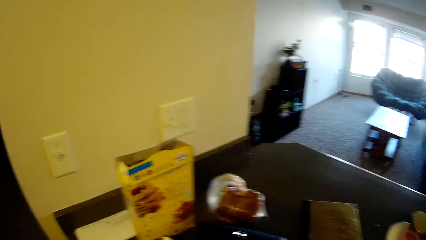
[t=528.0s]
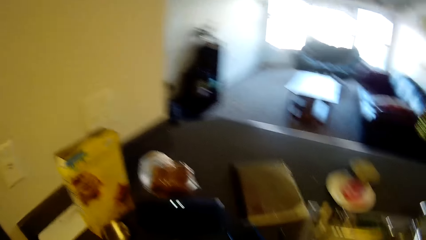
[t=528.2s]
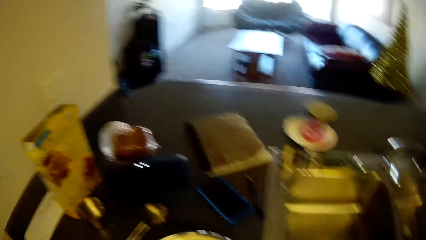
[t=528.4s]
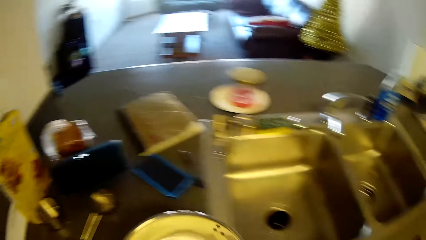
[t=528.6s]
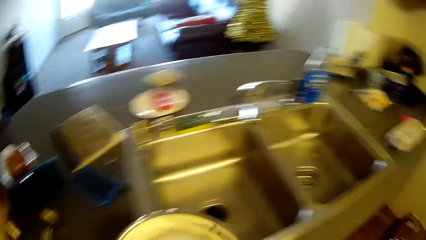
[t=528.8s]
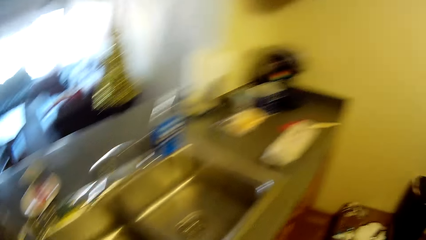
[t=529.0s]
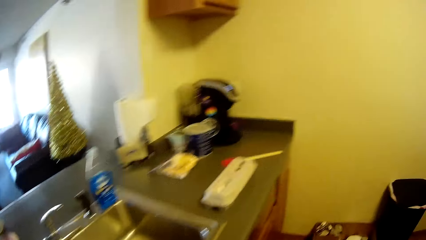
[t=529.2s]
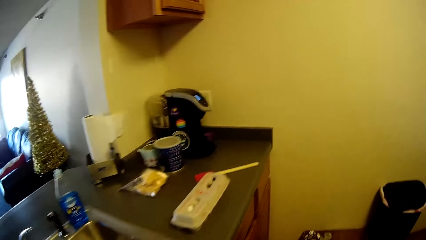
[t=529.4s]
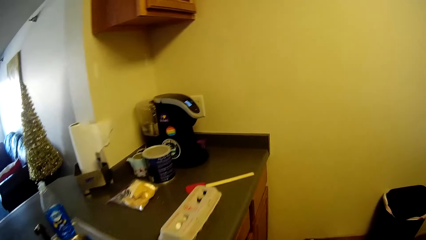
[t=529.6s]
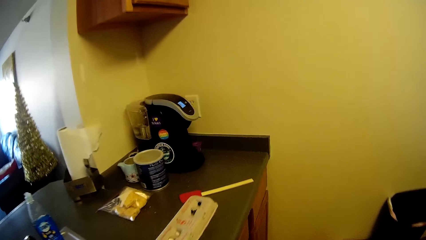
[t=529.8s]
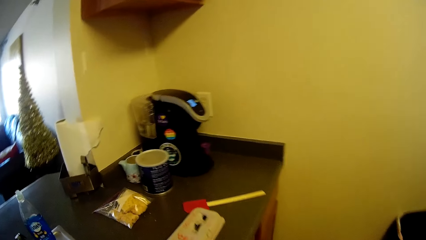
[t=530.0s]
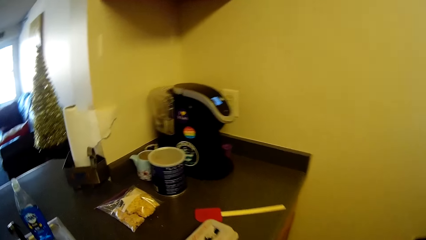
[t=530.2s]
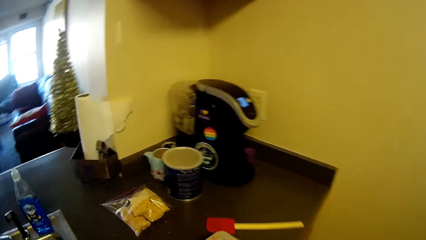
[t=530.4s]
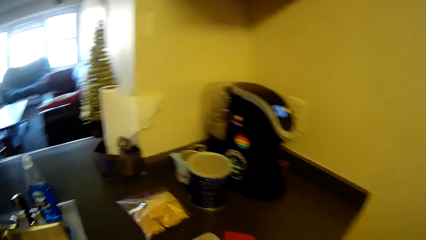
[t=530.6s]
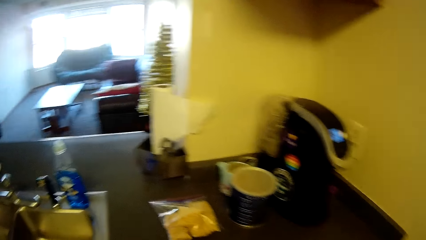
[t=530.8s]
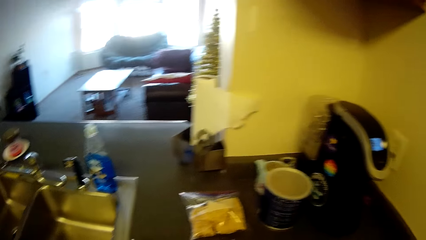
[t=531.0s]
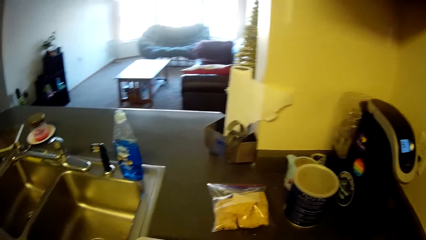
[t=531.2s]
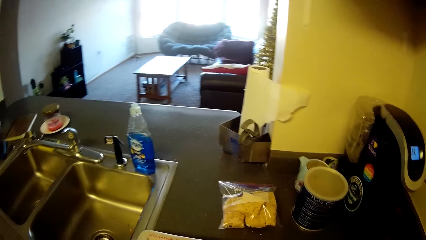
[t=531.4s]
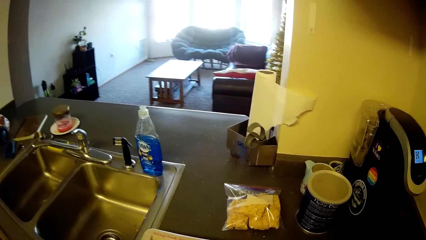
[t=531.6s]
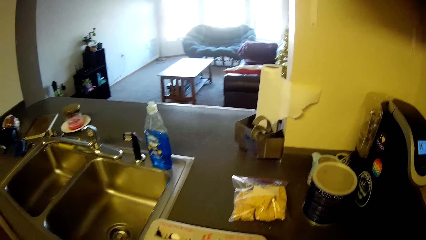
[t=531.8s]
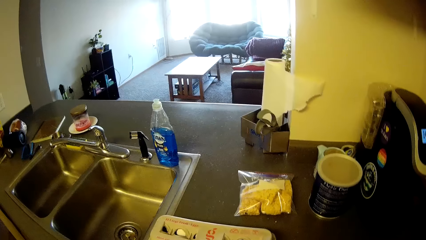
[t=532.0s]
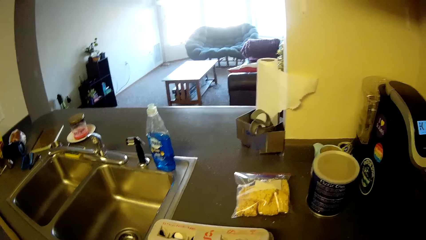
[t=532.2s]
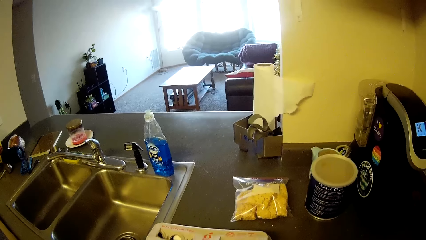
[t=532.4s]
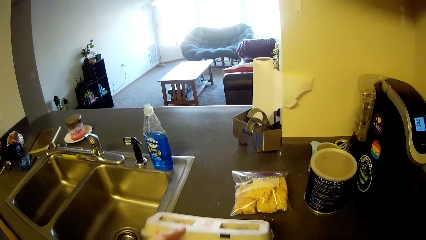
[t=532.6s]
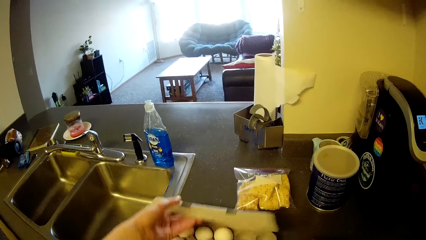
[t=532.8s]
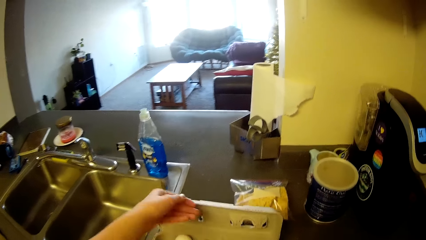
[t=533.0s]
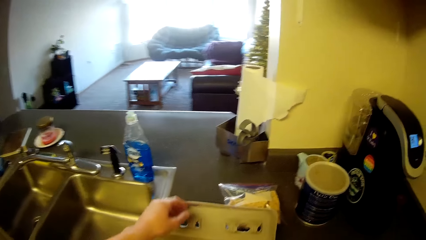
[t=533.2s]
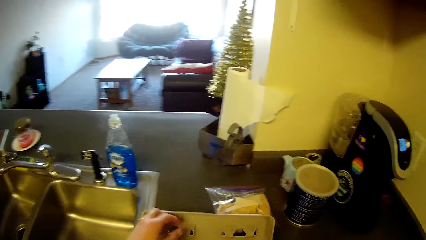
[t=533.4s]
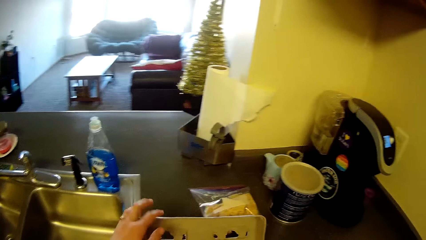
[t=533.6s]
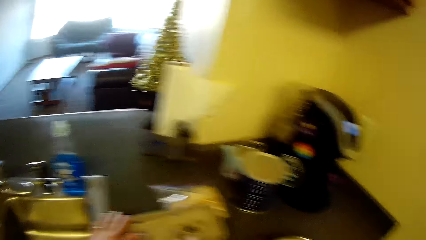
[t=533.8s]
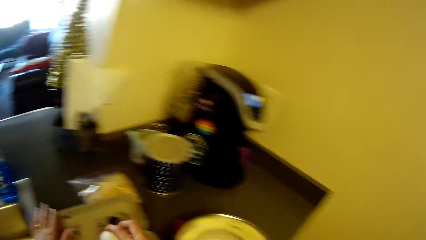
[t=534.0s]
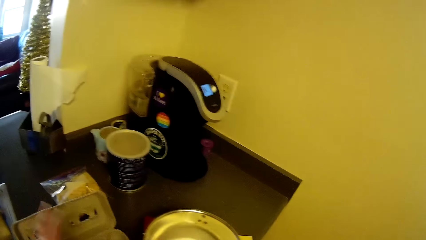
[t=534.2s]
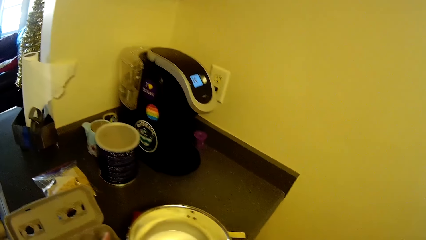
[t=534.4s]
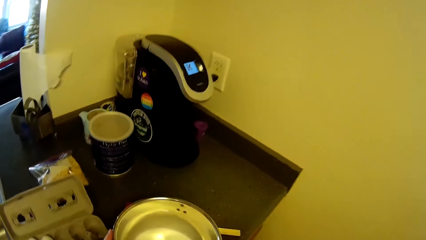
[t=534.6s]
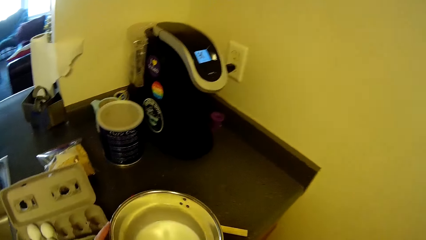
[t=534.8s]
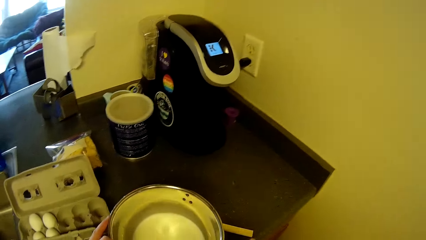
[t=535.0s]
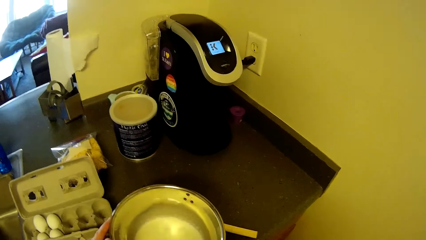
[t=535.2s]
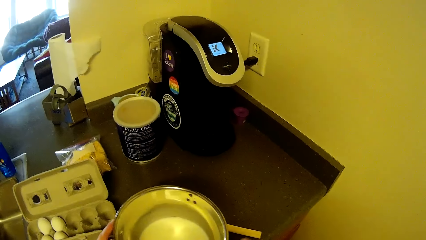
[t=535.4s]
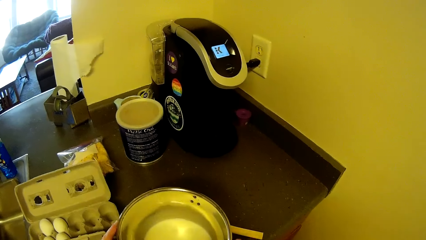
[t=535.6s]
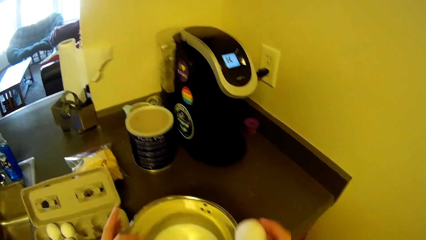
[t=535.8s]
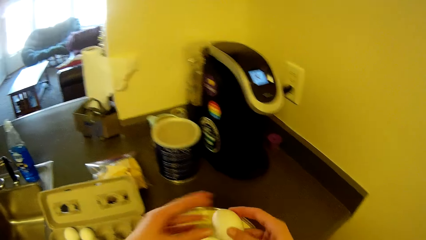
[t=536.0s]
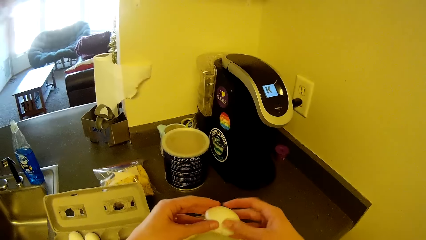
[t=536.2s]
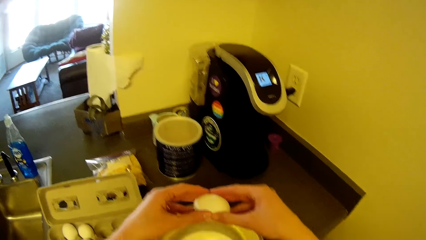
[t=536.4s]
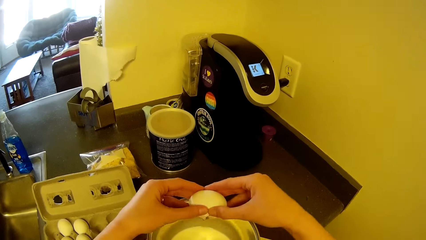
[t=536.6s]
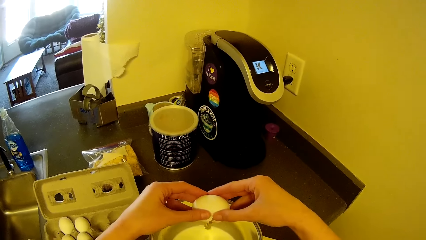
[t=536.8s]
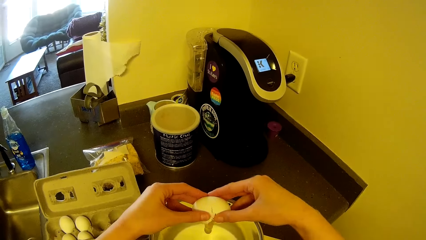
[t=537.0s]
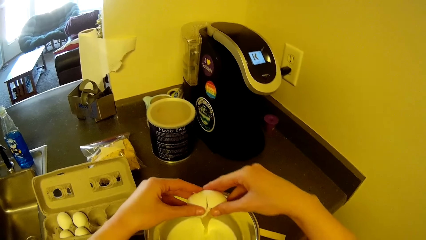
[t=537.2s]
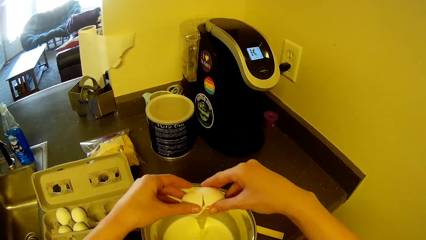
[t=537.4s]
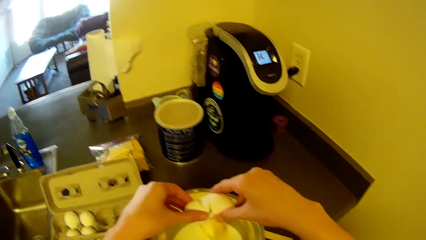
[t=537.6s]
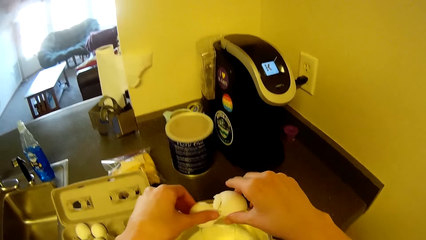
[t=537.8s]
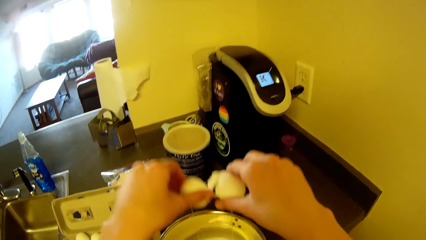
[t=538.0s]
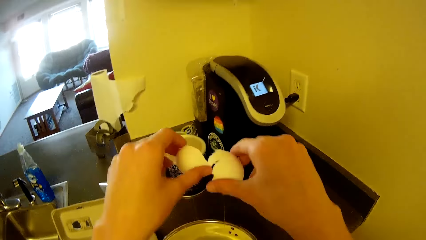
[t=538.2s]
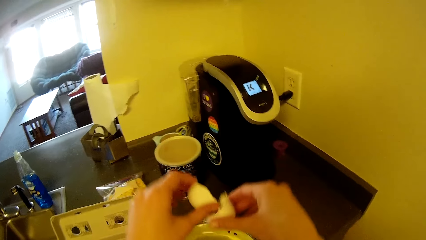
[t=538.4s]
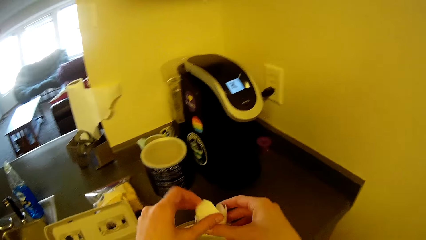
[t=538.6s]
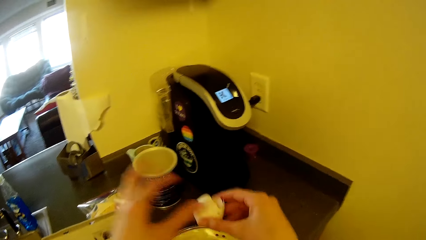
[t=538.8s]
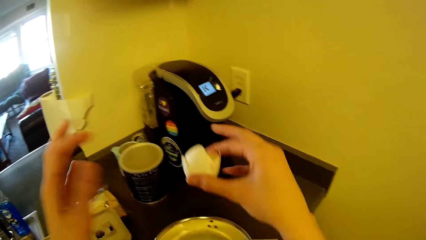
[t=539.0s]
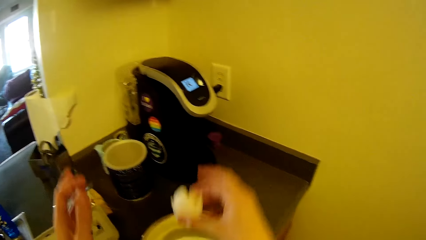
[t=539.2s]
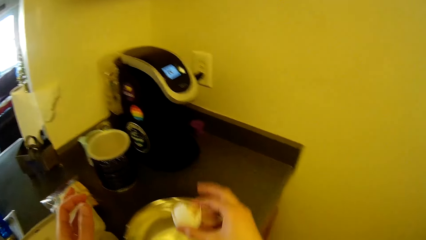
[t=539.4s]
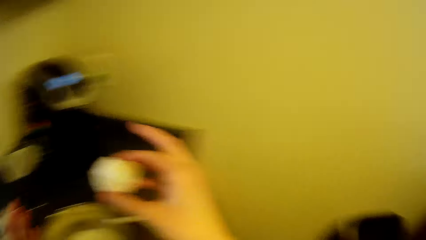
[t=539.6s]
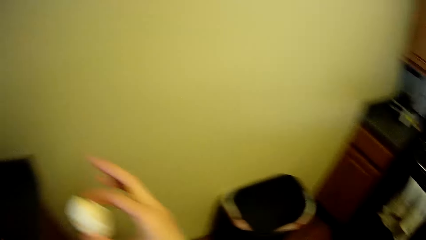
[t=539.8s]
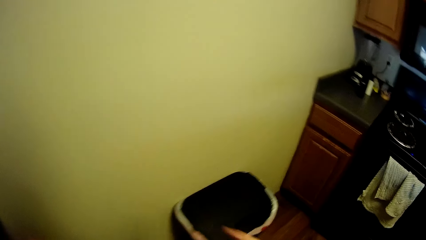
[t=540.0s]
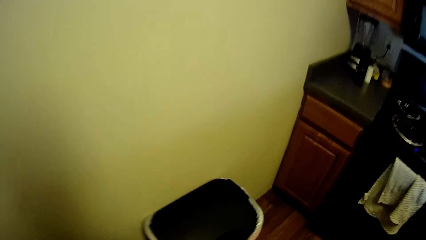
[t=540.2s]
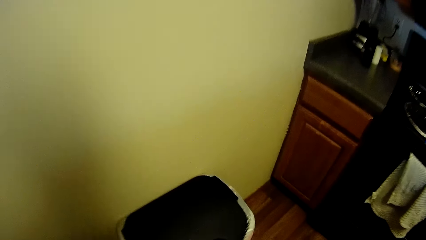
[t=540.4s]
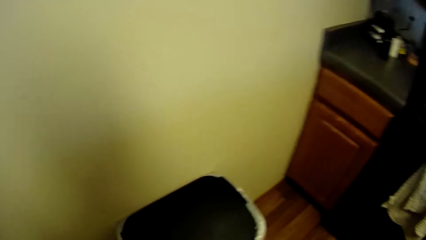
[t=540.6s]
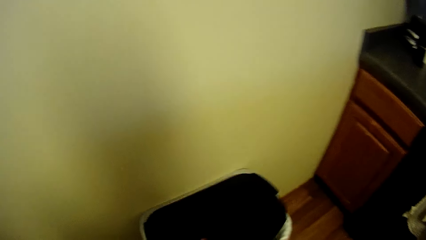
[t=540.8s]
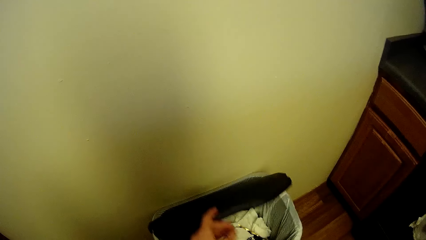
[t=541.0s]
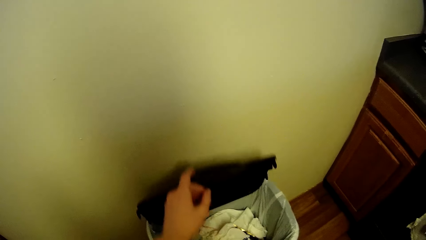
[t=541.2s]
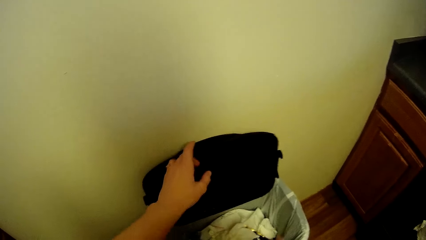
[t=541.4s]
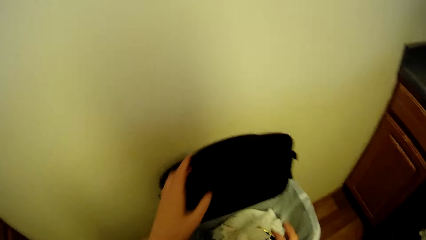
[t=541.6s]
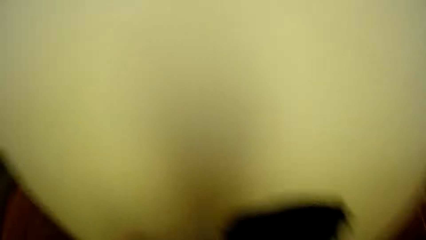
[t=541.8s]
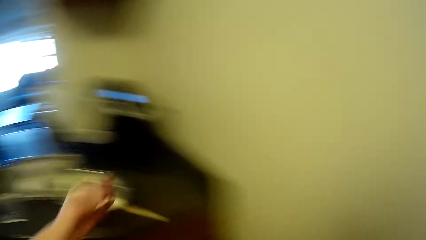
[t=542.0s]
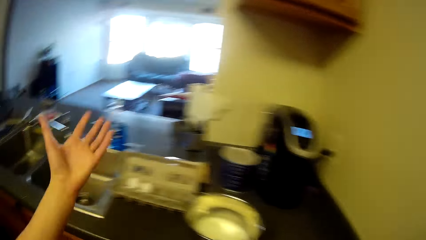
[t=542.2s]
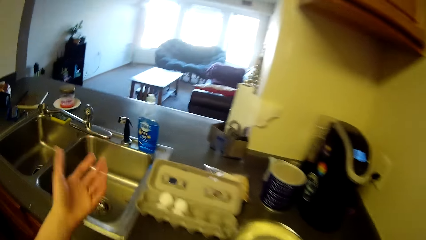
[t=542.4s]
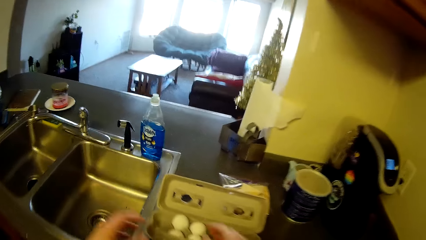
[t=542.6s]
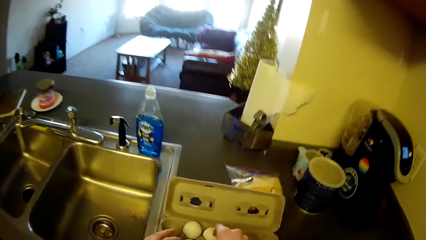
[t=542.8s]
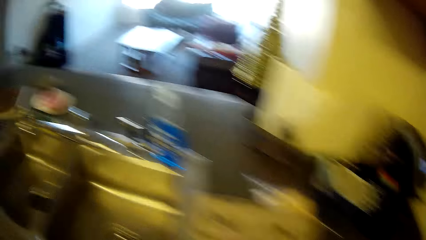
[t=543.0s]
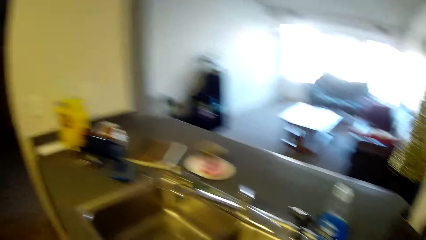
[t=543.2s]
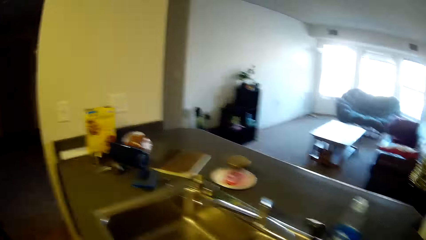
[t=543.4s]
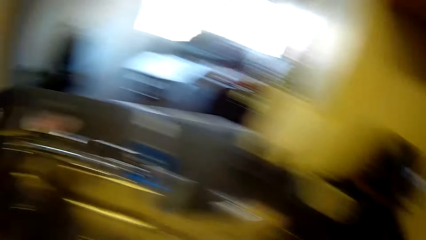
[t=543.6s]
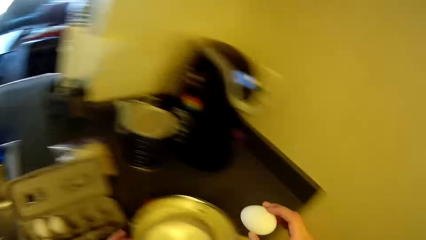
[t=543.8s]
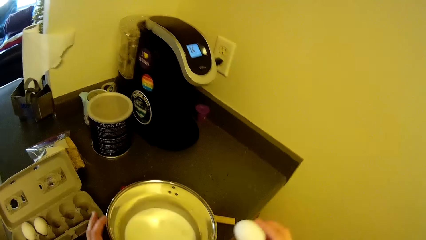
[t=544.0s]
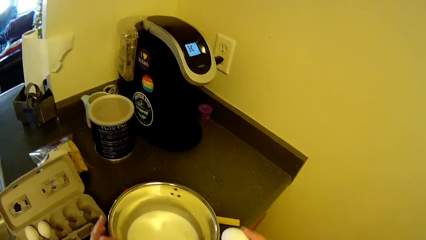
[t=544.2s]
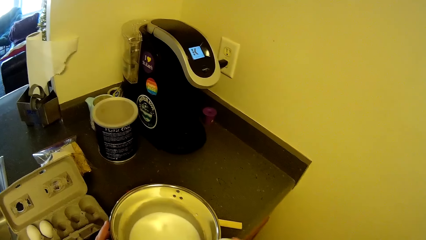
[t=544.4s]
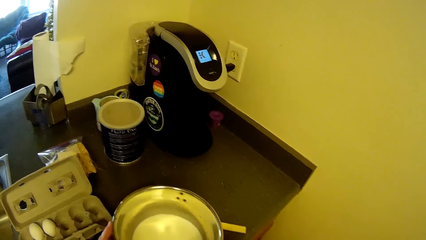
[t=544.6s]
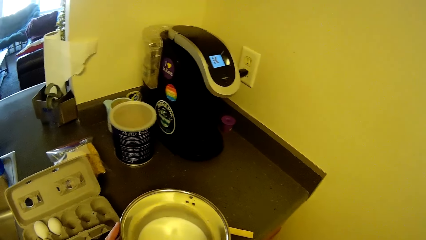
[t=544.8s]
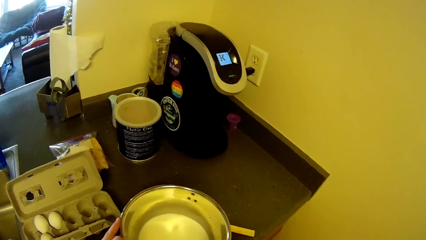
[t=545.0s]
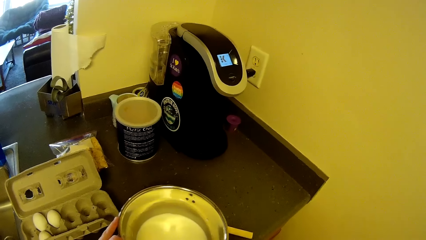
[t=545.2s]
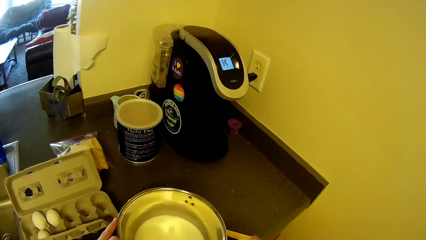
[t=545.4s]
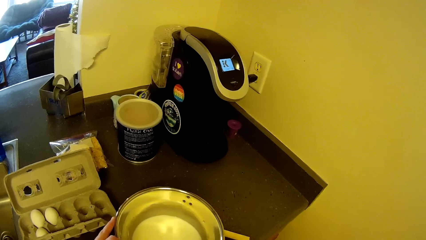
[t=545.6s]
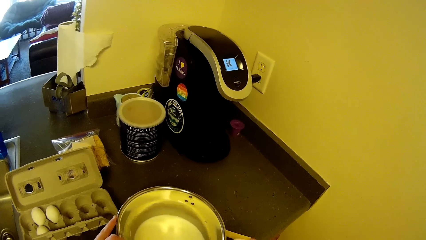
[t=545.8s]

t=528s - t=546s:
The camera wearer holds the pot. She walks towards the carton of eggs on the slab. She opens the carton of eggs. She hits the egg against the pot. She drops the stainless bowl on the slab. She breaks the egg into the stainless bowl. She holds an egg. She holds the egg shell. She turns towards the trash bin, opens the trash bin, and disposes the egg shell into the trash bin. She raises her left hand briefly. She takes an egg from the carton of eggs. She hits the egg against the pot.
